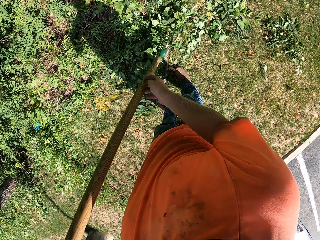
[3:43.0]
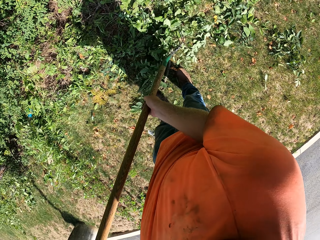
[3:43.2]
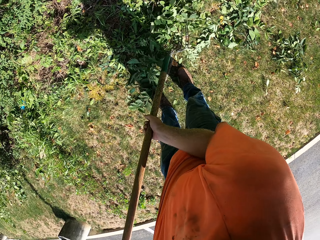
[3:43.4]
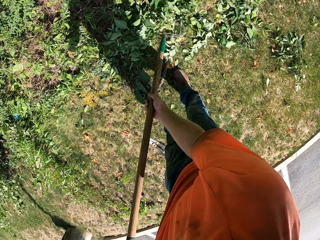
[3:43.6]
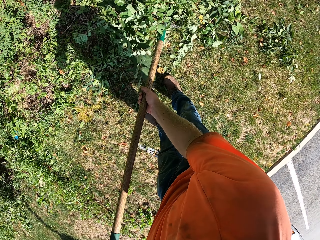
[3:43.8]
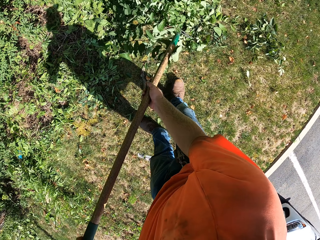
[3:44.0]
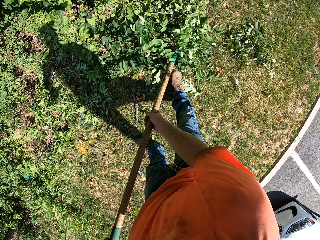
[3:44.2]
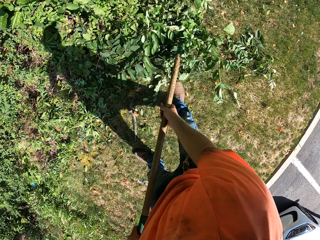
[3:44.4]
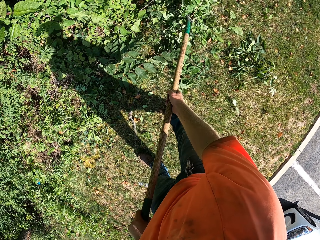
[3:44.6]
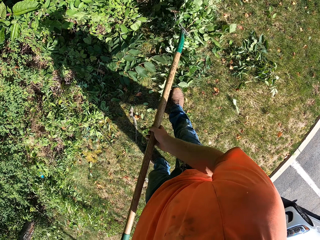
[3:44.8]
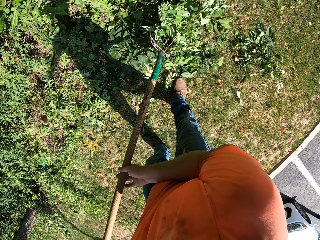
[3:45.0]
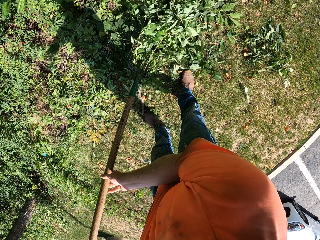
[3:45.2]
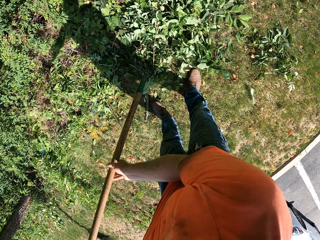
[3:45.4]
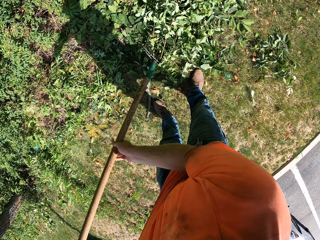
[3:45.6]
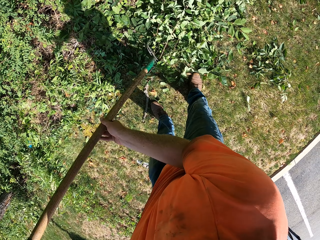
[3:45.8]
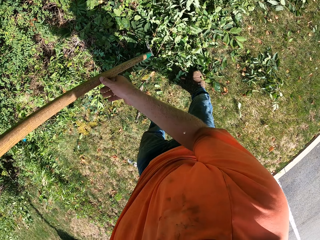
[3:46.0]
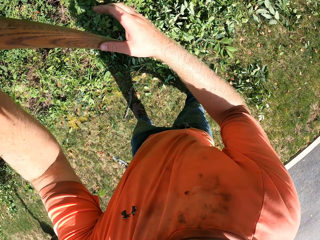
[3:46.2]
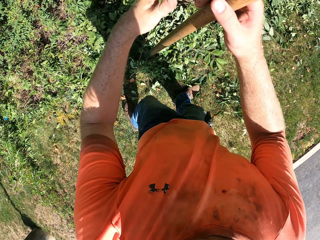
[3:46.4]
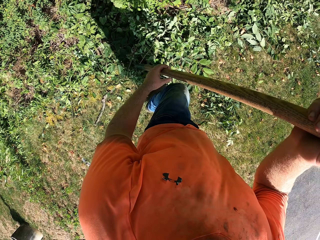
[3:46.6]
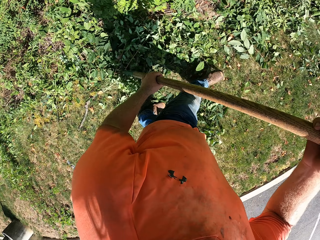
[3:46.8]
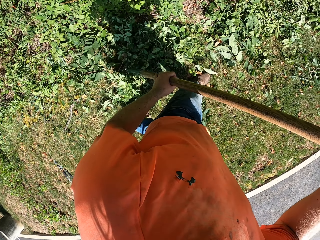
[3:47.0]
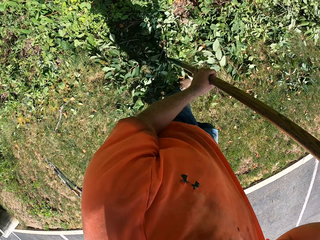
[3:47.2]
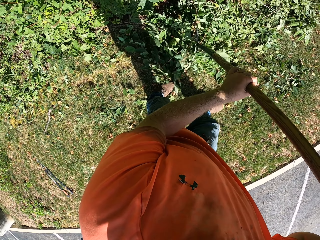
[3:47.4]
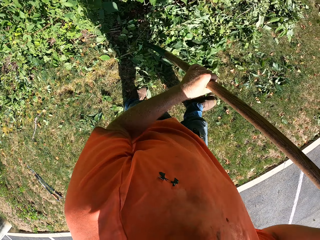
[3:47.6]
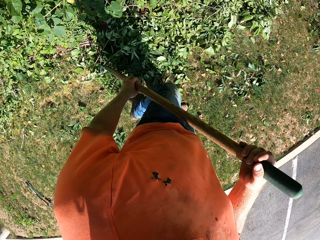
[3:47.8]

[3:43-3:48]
The camera wearer collects litter with a rake.

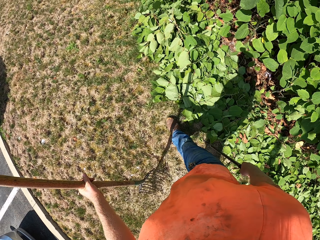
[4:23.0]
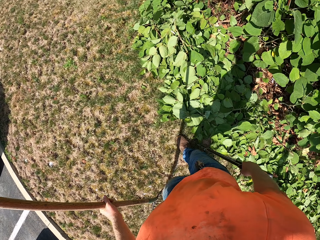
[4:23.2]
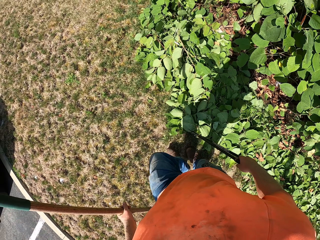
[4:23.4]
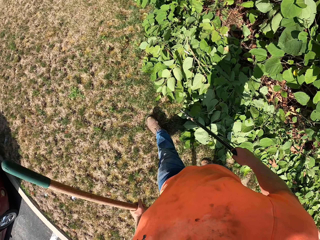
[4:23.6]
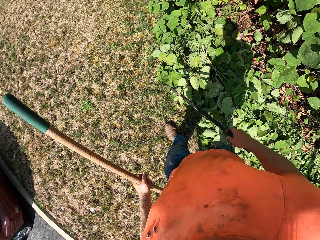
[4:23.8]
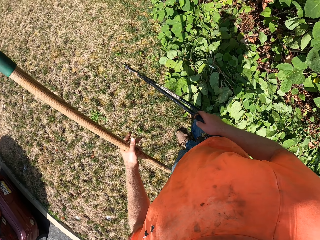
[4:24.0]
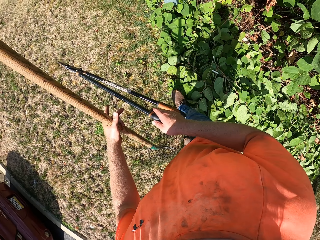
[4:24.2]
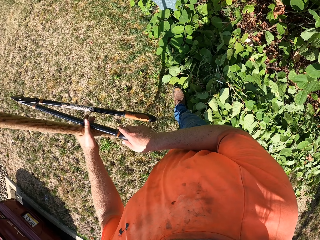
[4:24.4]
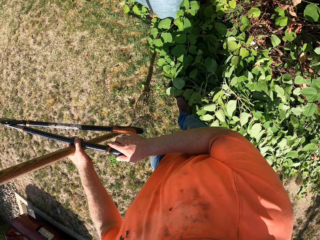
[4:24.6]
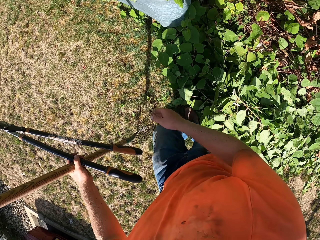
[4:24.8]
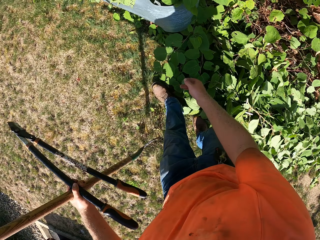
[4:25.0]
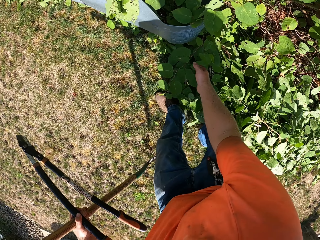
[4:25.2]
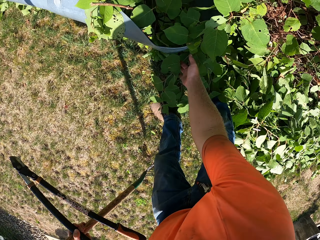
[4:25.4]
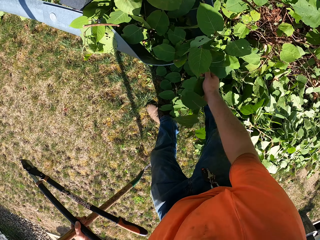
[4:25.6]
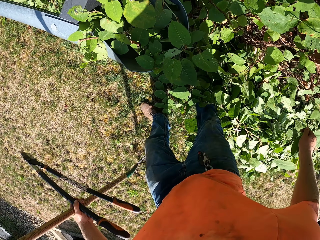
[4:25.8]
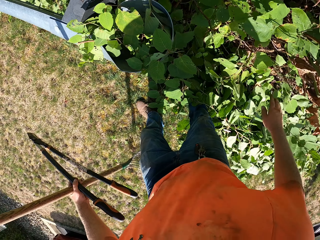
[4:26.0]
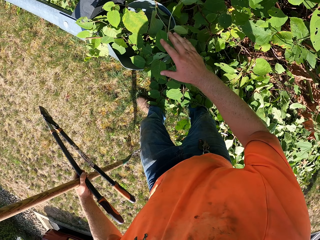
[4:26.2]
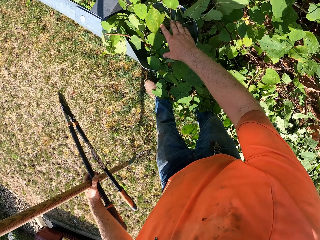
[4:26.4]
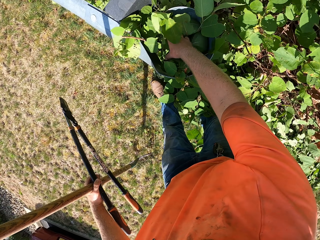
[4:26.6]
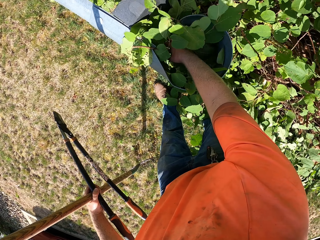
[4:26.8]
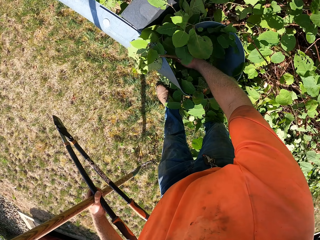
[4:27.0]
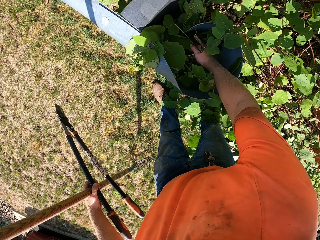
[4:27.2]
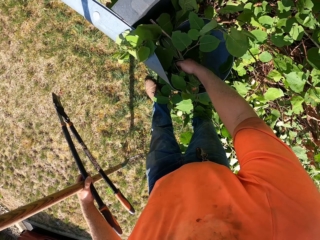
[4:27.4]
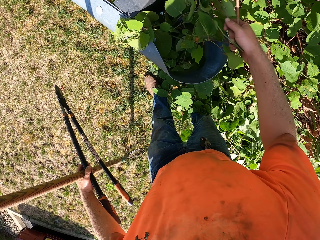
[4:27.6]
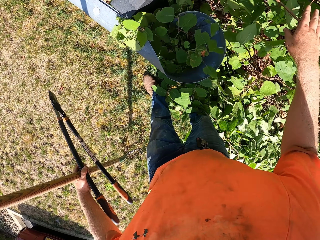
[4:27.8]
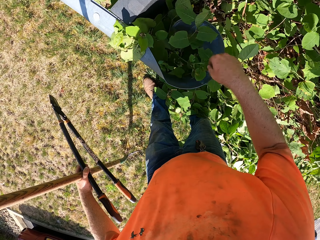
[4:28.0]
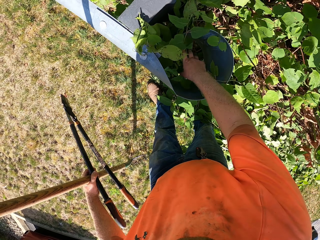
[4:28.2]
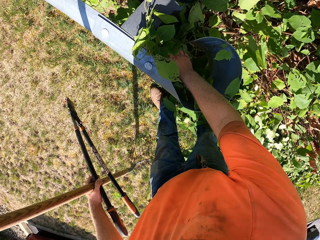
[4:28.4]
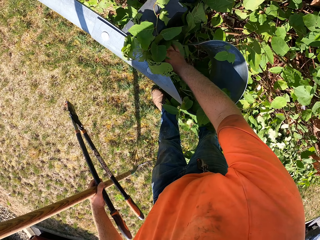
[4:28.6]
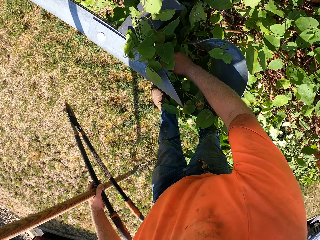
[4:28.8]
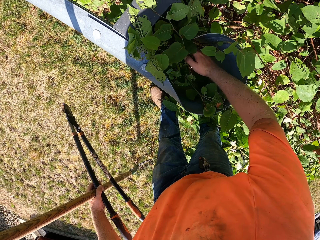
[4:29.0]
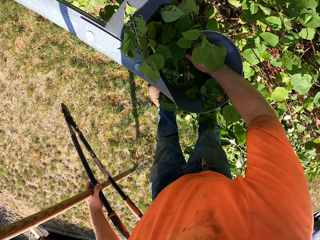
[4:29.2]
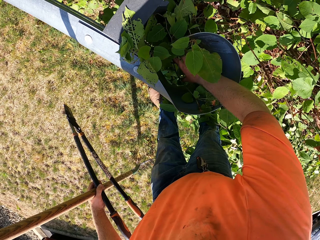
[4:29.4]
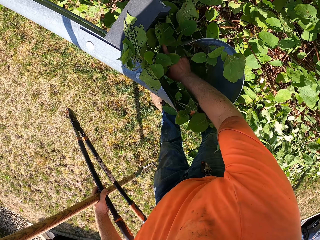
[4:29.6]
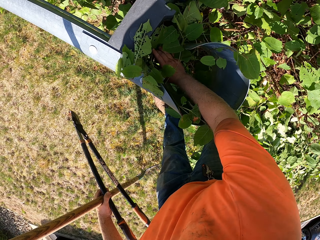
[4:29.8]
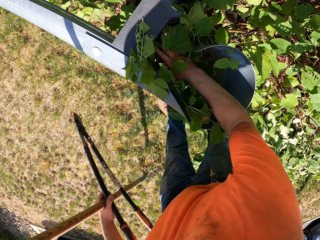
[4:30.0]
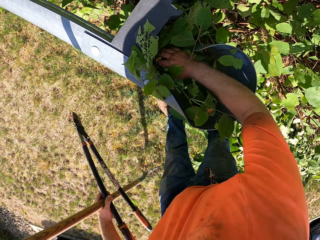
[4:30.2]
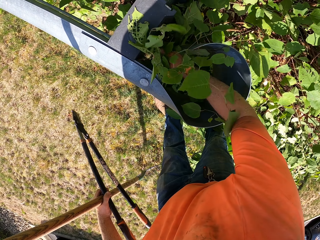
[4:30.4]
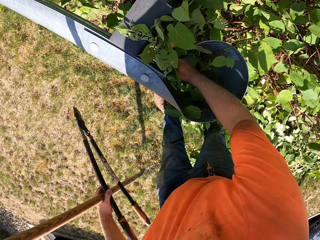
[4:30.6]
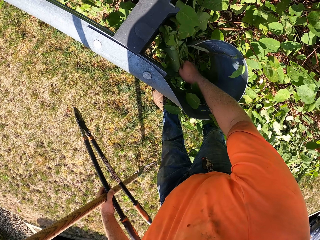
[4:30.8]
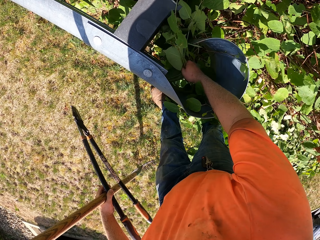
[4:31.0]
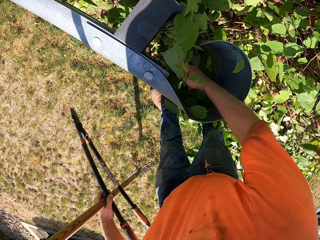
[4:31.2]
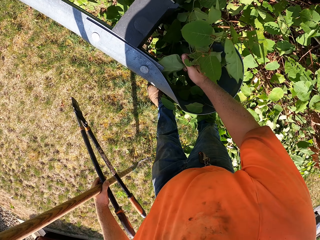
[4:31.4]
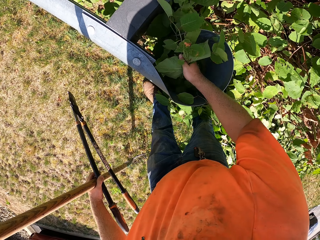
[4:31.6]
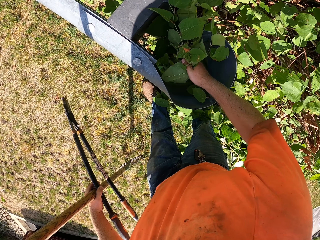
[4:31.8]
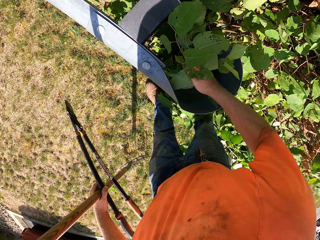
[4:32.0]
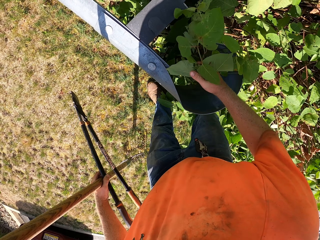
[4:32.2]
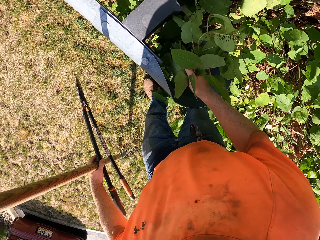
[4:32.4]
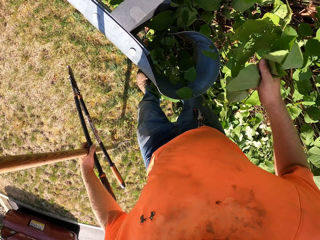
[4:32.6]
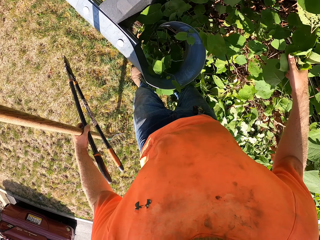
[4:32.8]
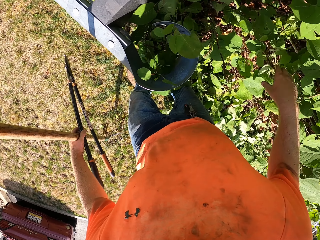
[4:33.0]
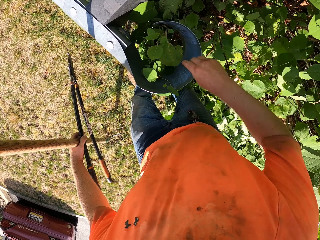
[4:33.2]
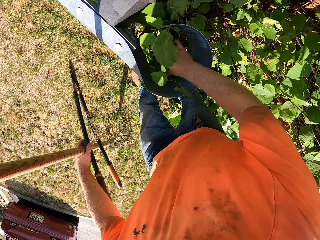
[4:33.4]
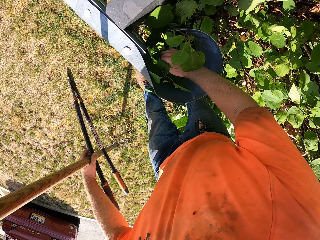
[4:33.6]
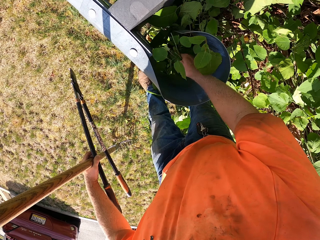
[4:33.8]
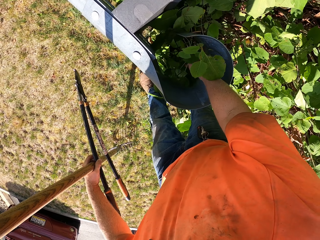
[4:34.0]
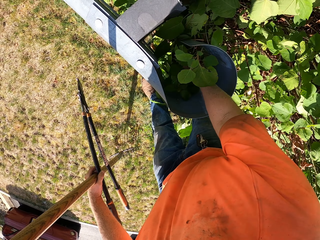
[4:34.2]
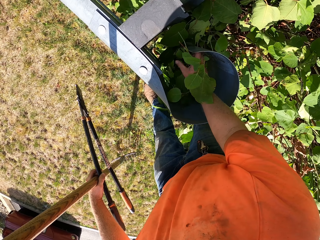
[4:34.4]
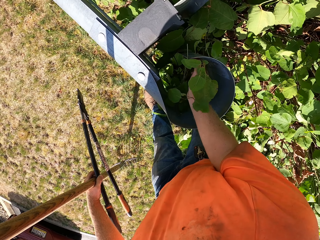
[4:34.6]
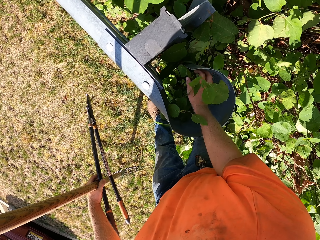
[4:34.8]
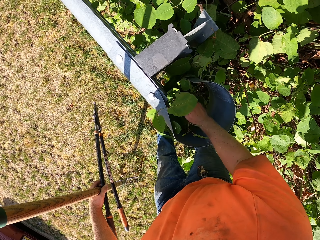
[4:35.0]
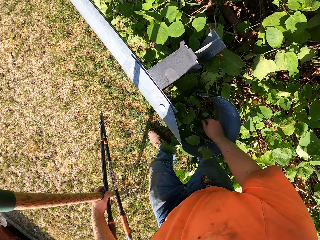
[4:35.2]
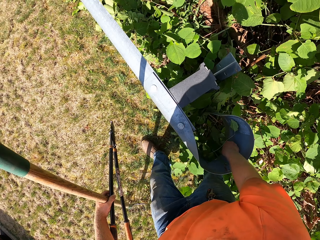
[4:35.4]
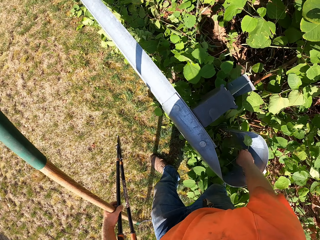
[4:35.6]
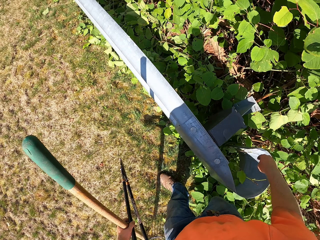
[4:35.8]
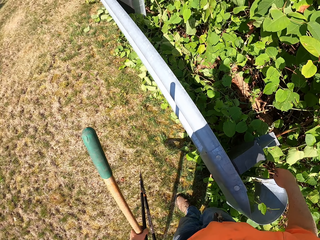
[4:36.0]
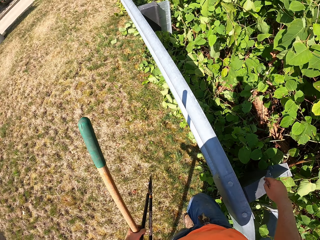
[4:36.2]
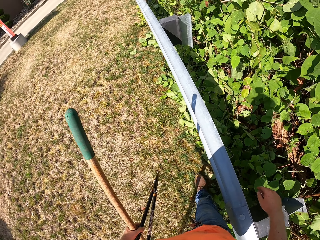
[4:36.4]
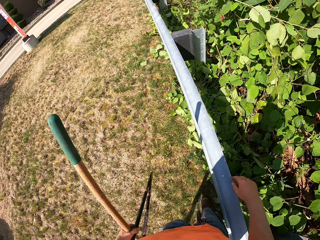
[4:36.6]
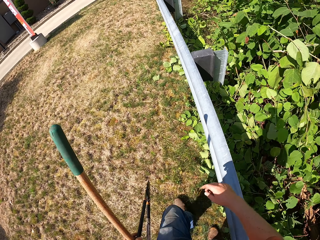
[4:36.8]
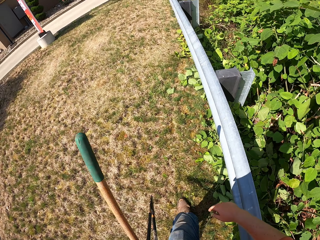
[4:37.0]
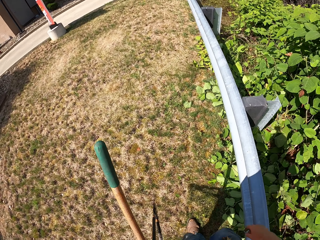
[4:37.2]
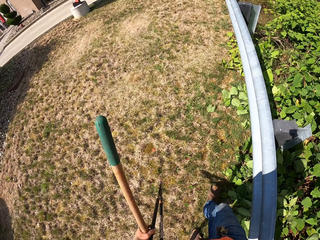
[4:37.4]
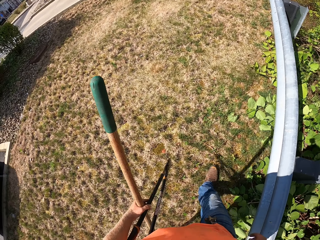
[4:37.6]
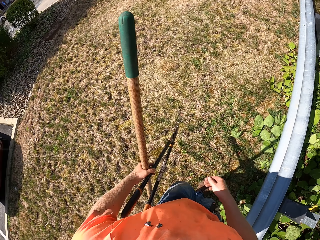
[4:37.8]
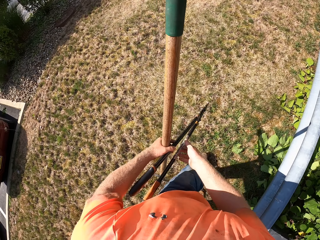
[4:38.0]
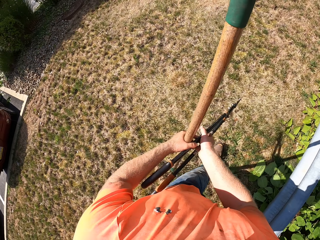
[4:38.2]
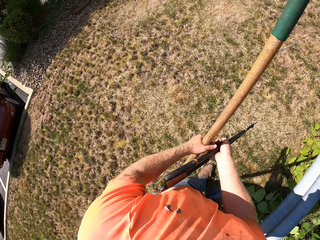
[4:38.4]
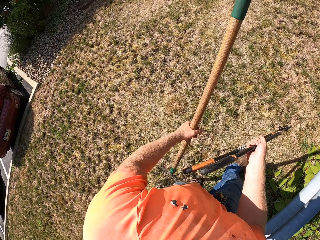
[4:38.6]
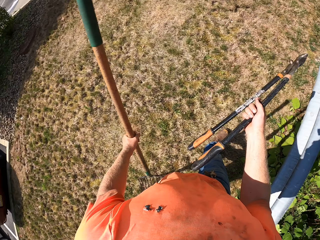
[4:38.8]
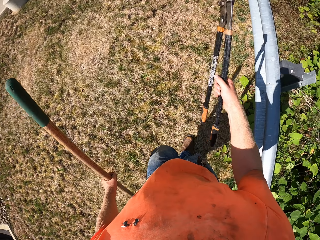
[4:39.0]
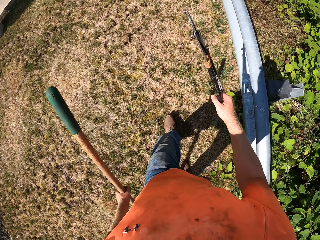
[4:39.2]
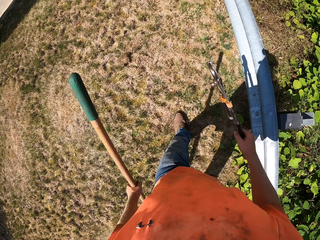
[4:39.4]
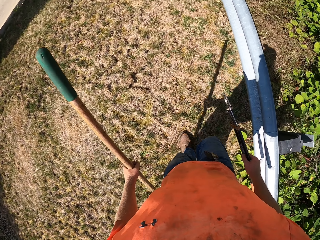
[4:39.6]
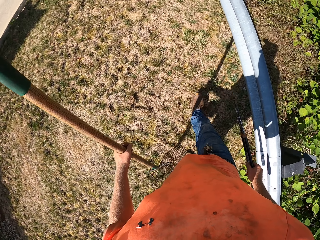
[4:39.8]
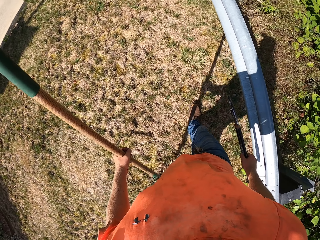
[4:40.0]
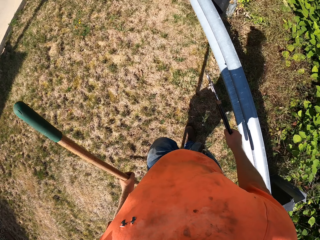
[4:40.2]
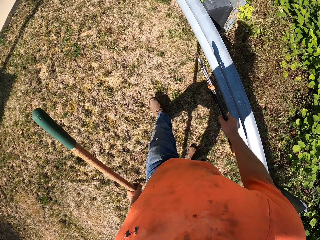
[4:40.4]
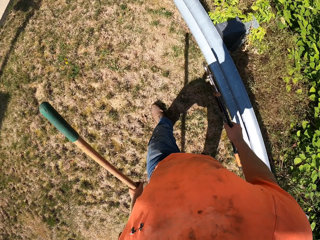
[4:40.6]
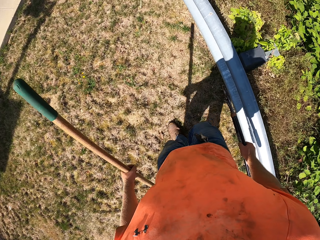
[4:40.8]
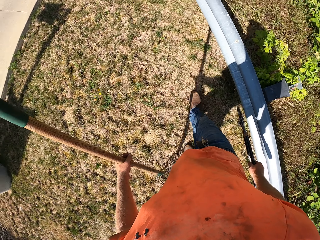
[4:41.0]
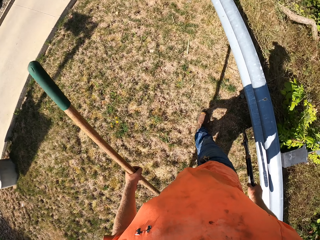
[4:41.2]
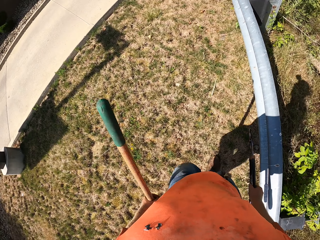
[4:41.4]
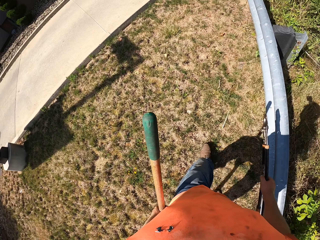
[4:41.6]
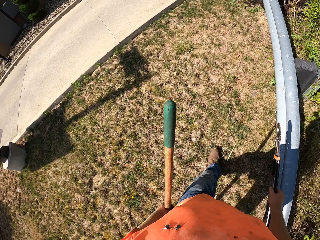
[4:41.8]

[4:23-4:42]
The camera wearer passes the anvil lopper from his right hand to his left hand. He moves a twig on the ground with his right hand. He touches leaves. He cuts twigs from plants on the ground with his right hand. He plucks plants from metal. He walks around. He passes the anvil lopper from his left hand to his right hand.
